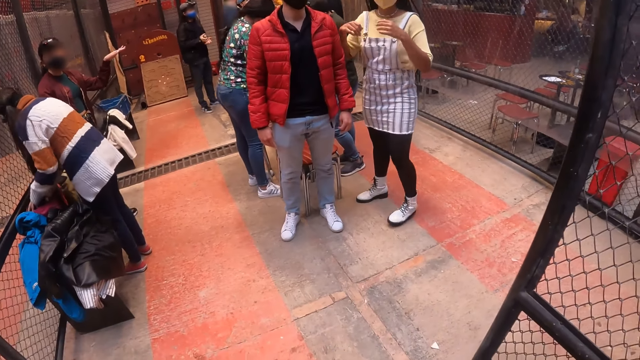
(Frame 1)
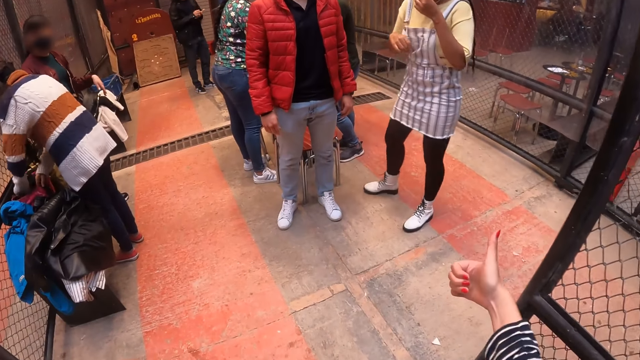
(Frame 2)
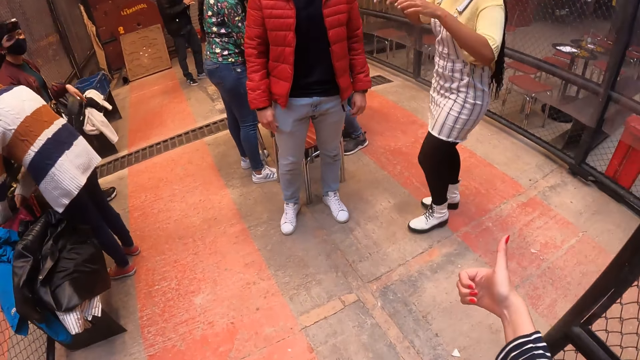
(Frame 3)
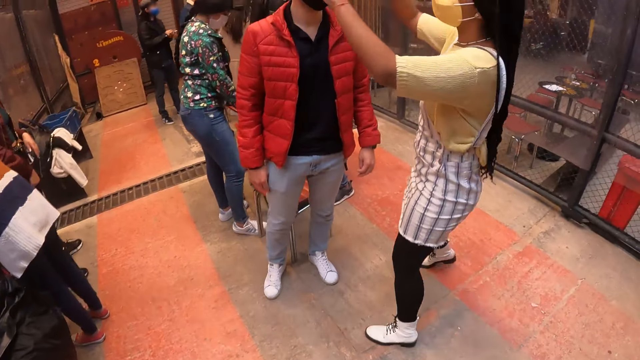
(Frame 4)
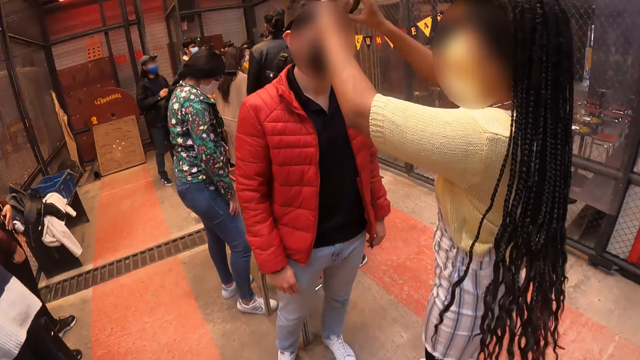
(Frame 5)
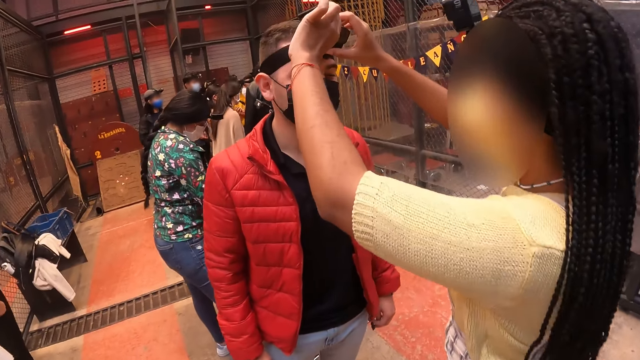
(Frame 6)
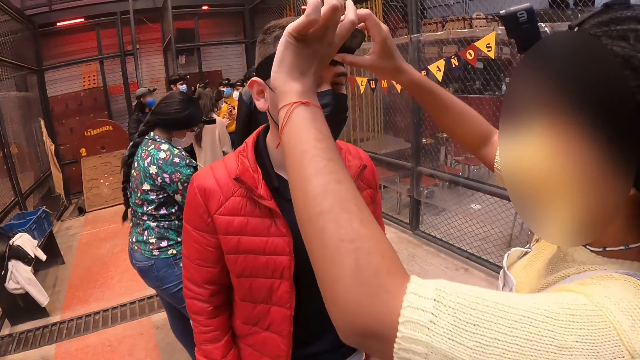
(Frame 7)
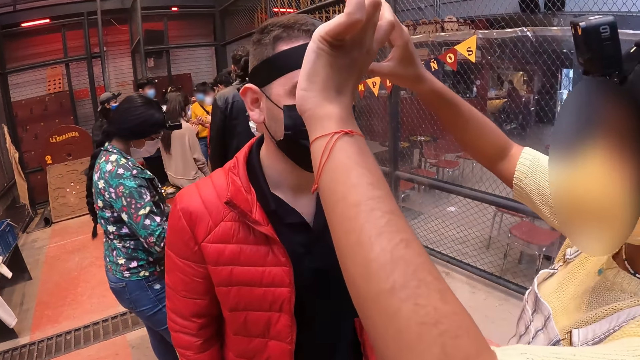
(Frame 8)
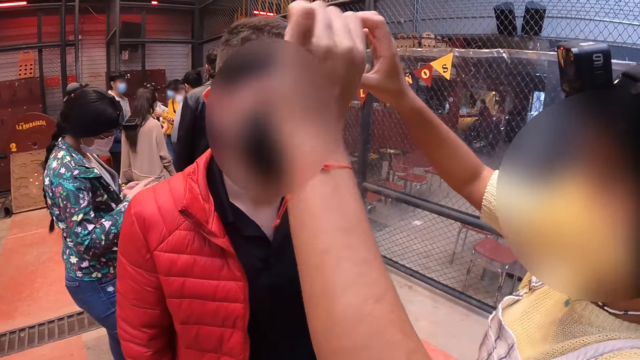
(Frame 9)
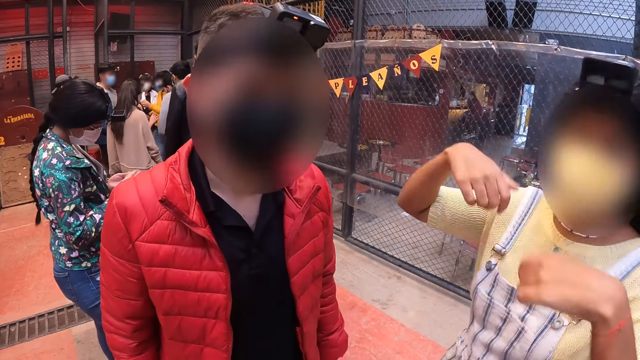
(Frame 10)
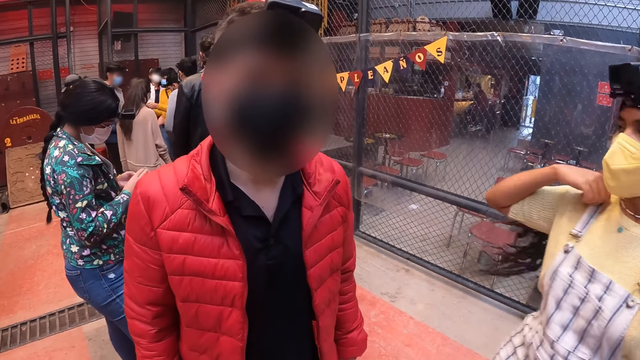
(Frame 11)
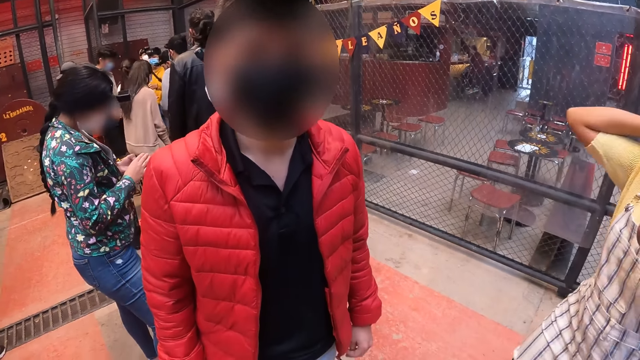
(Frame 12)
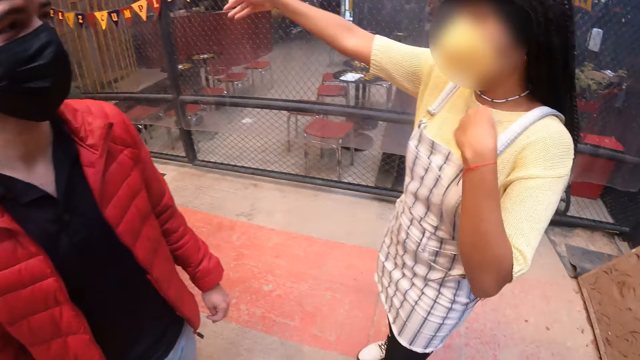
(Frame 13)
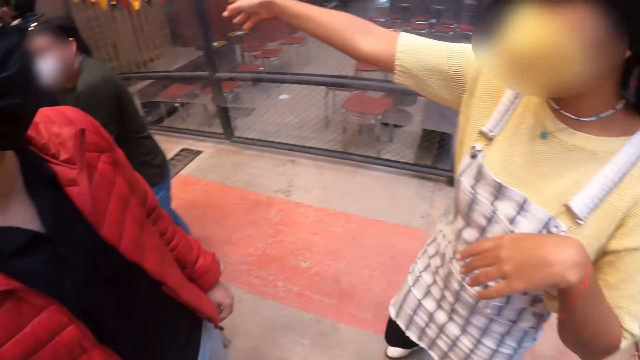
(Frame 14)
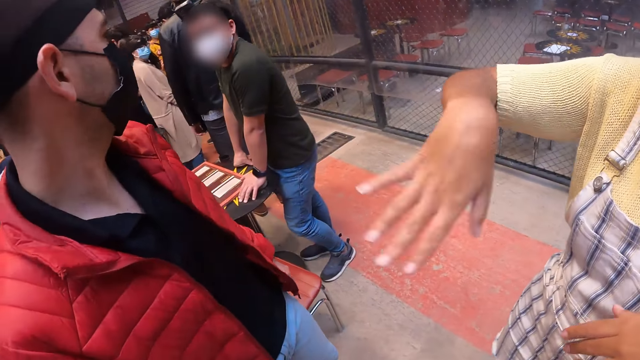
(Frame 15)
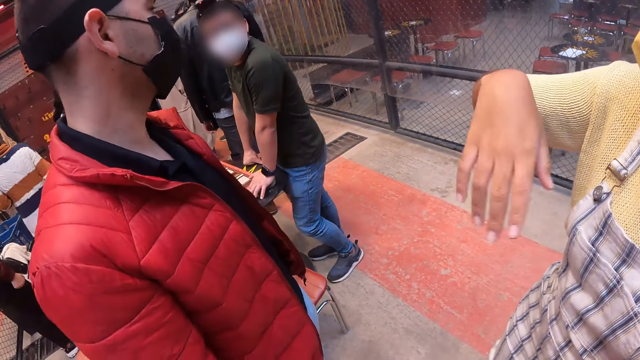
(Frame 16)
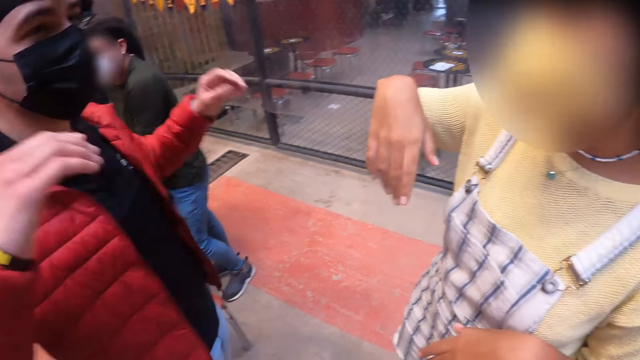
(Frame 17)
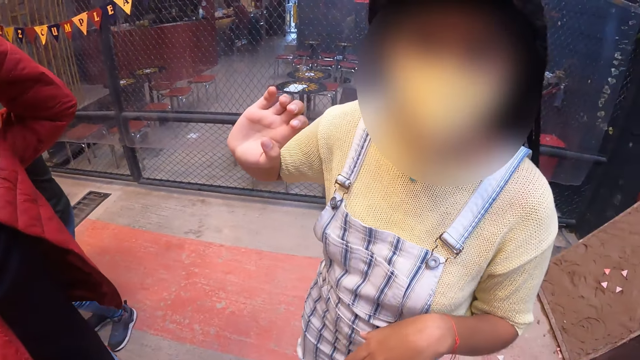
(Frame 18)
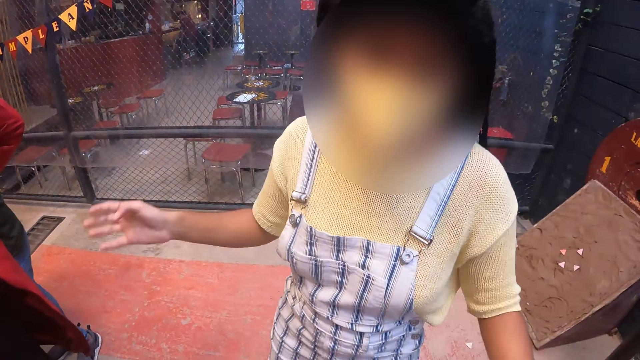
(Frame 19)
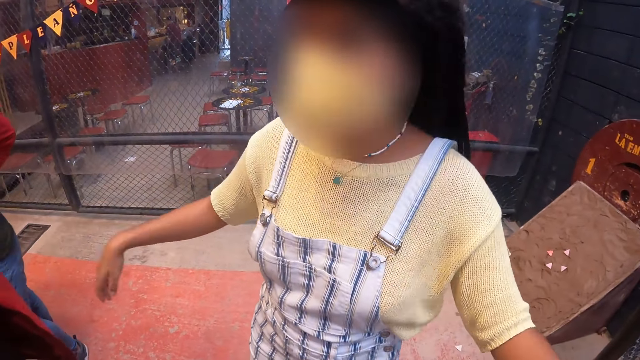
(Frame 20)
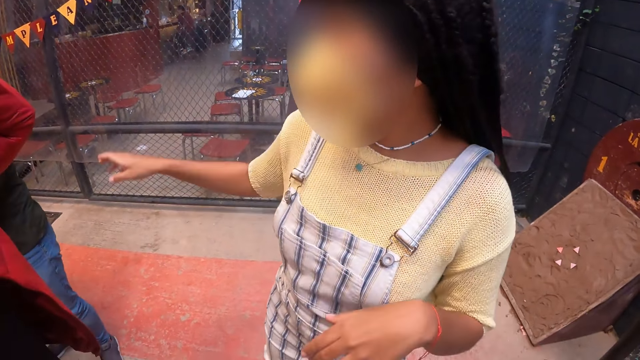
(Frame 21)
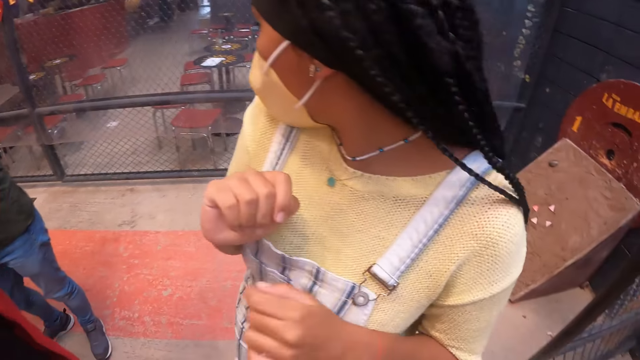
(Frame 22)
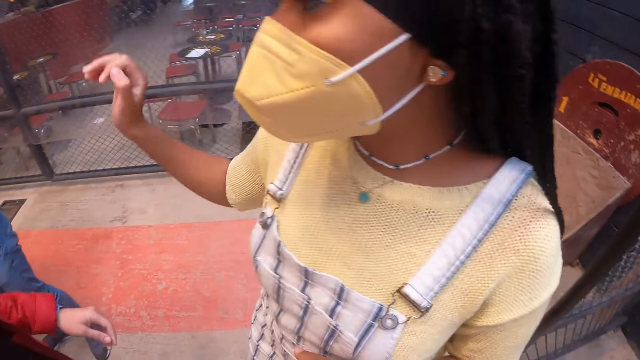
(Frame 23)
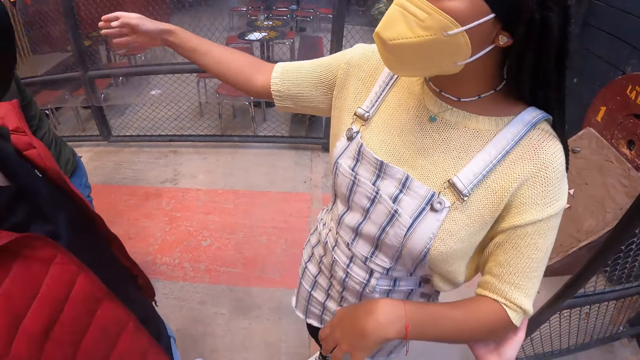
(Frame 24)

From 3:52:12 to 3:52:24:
The camera wearer gives a woman a thumbs up with her right hand. She illustrates with her hand. The woman adjusts the camera on a man's head with both hands. Another man operates the camera. The woman gives the first man a thumbs up with both hands. The woman converses with the first man. The woman stretches her hand.

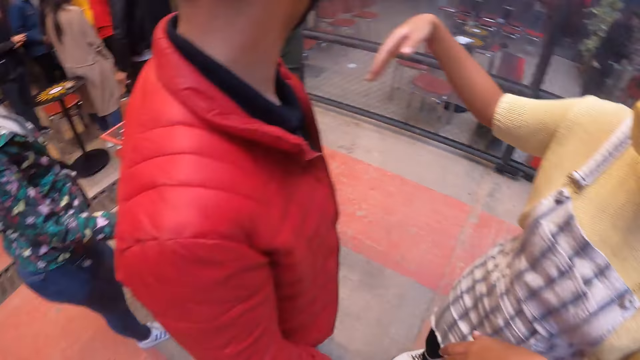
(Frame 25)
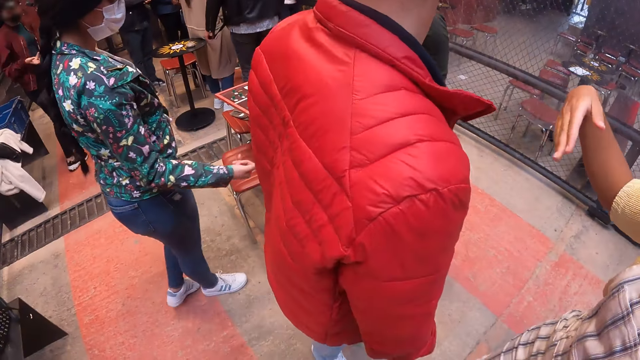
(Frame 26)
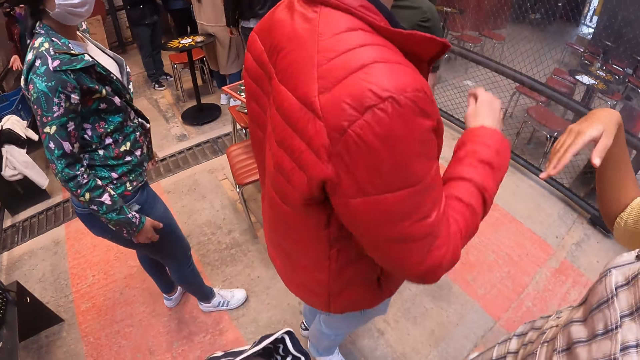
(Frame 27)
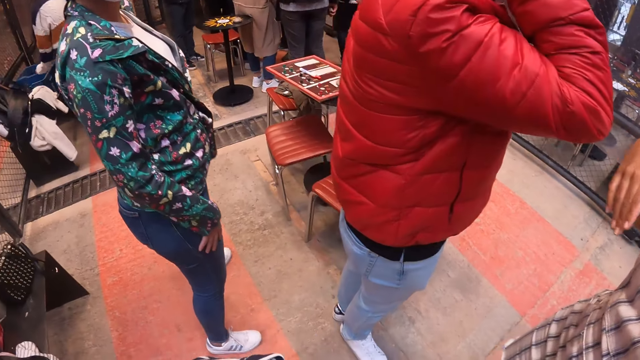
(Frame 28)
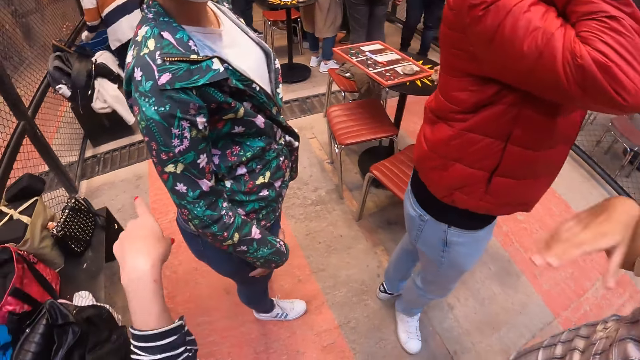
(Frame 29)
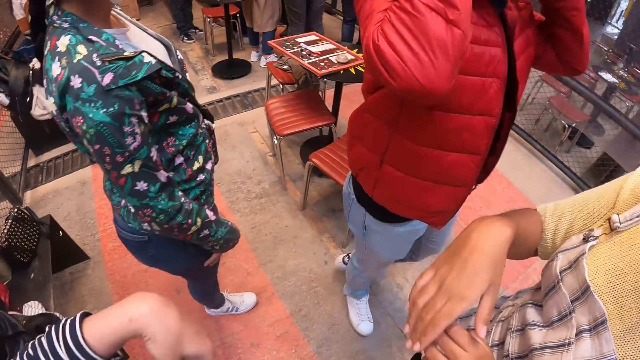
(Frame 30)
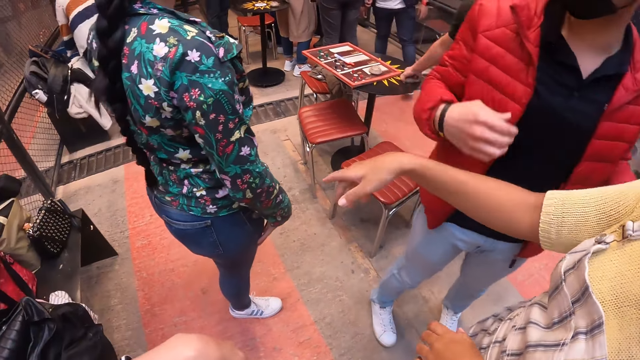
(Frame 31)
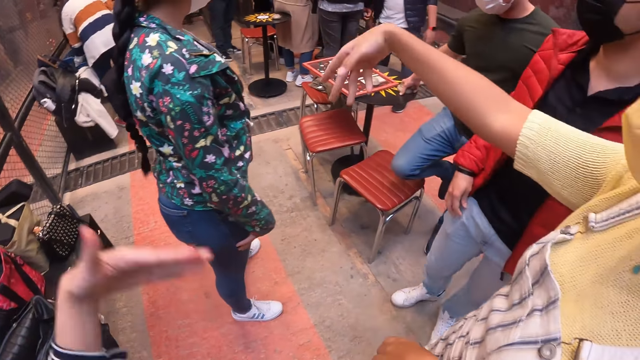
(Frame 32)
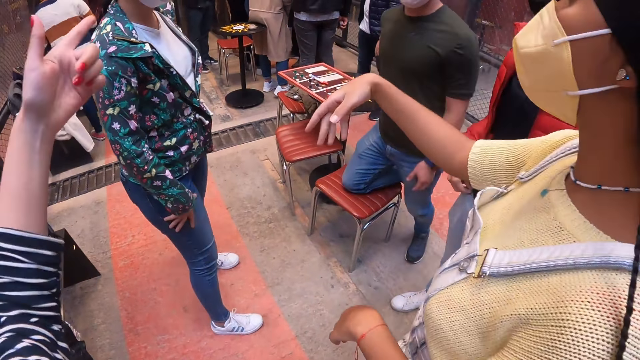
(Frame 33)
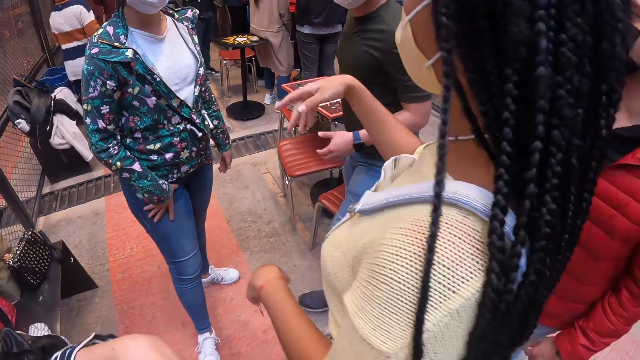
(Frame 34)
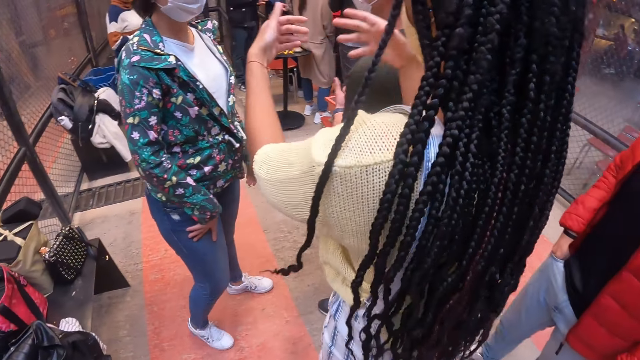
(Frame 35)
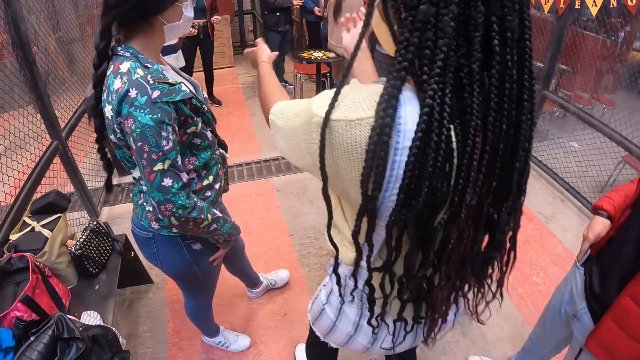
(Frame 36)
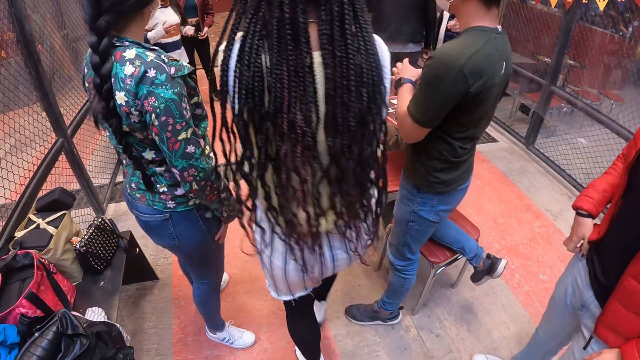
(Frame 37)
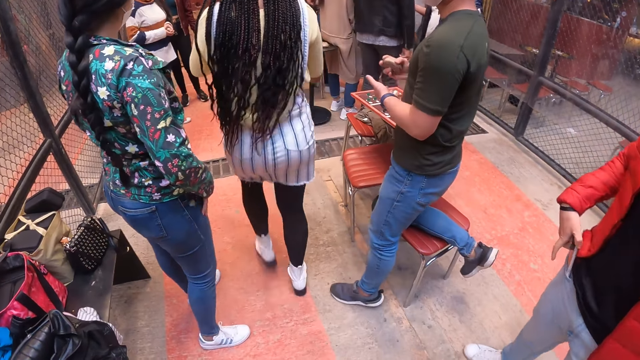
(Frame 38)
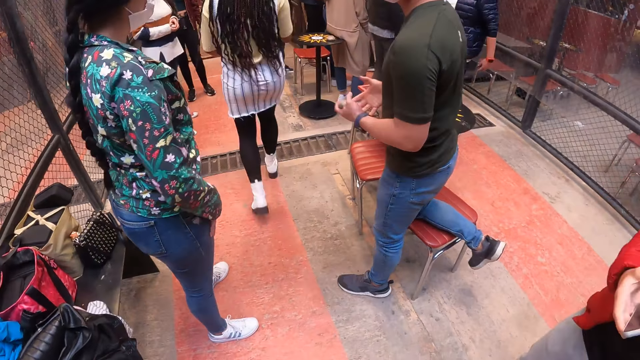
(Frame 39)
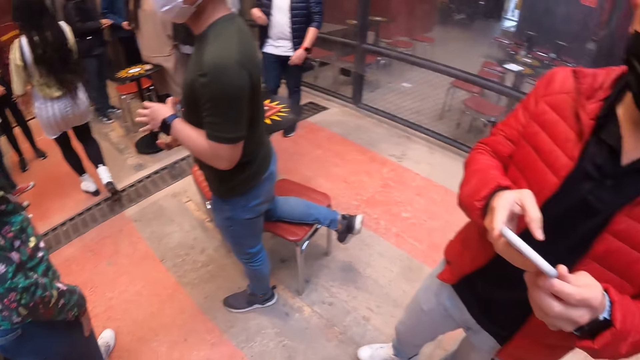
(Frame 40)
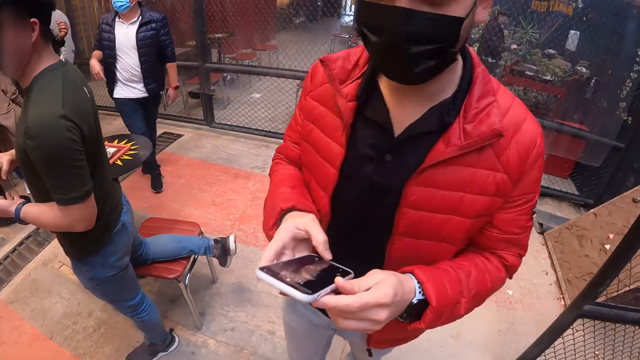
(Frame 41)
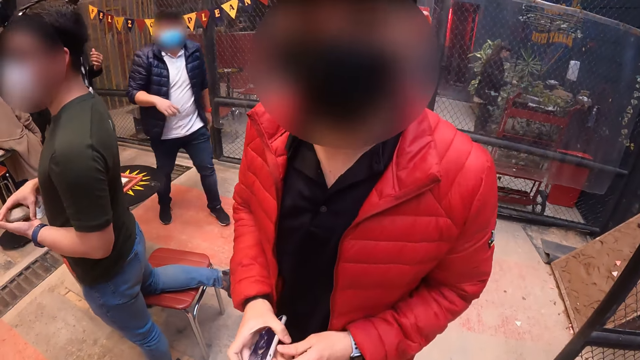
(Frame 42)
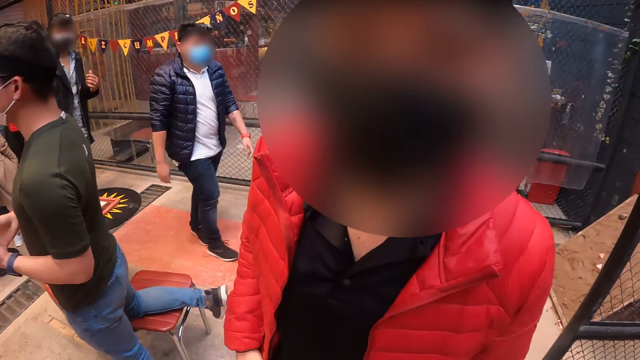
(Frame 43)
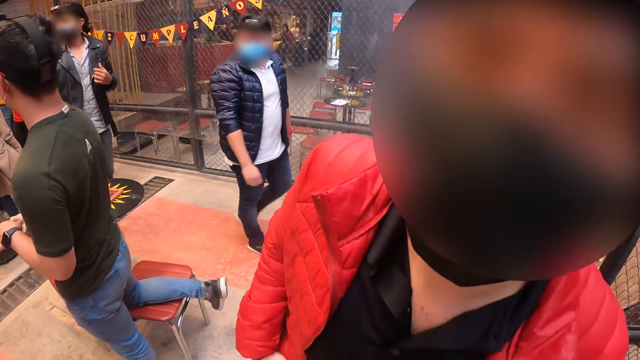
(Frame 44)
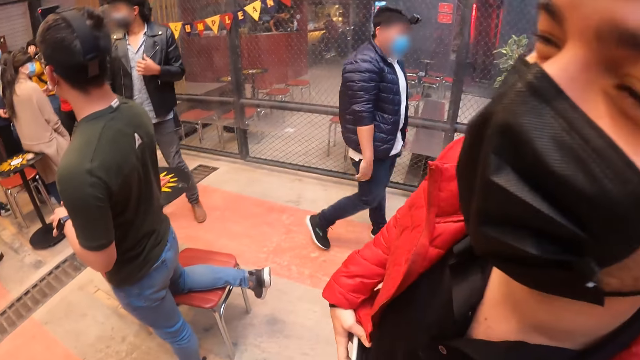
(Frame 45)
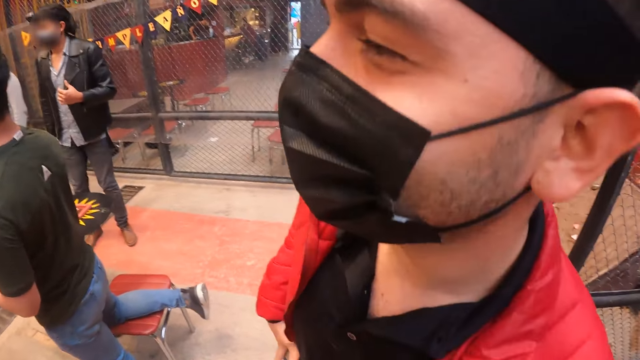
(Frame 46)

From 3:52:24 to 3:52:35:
The camera wearer shakes her hand. A woman converses. Another woman walks a few steps. A man holds a phone in his hands. The man operates his phone. The man converses with the camera wearer. The man holds the phone in his right hand.
